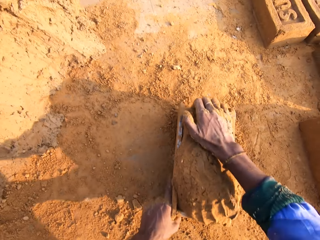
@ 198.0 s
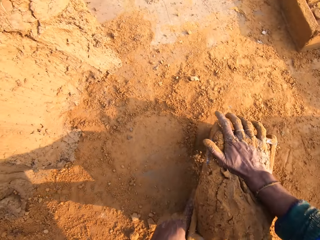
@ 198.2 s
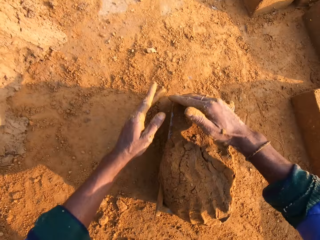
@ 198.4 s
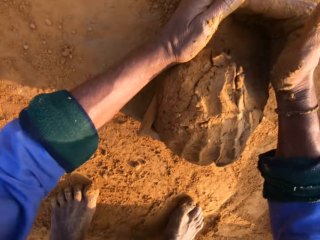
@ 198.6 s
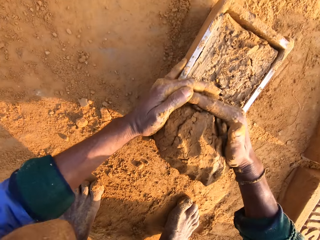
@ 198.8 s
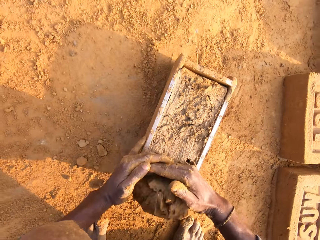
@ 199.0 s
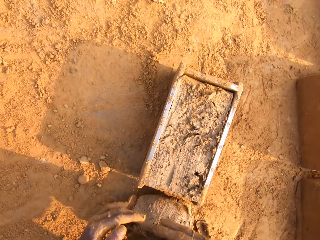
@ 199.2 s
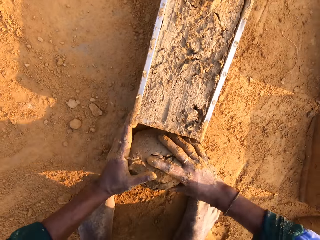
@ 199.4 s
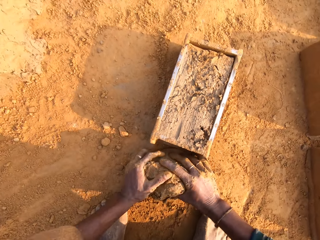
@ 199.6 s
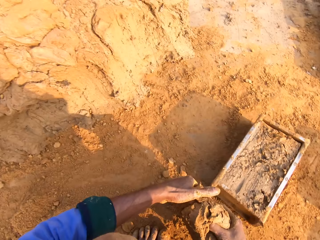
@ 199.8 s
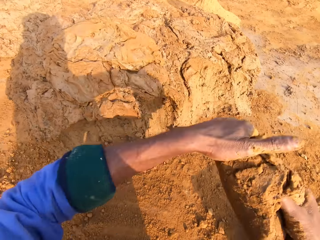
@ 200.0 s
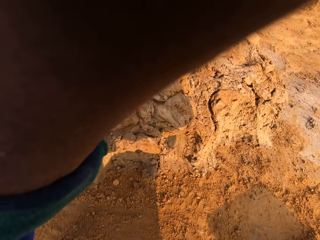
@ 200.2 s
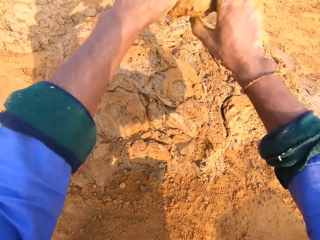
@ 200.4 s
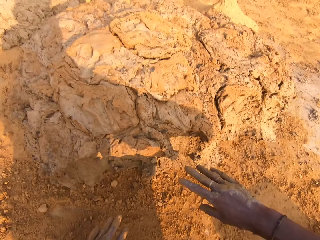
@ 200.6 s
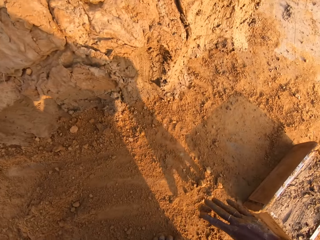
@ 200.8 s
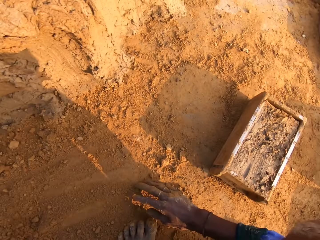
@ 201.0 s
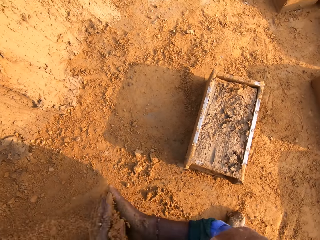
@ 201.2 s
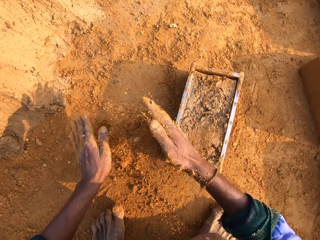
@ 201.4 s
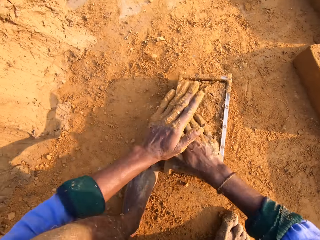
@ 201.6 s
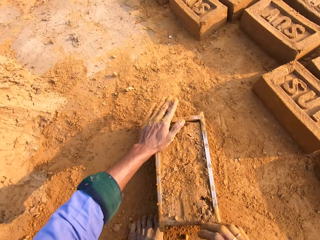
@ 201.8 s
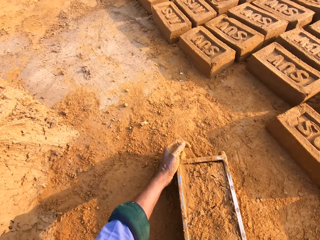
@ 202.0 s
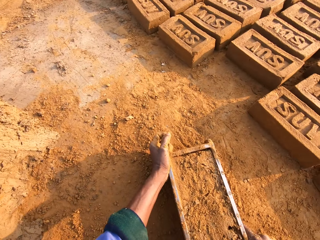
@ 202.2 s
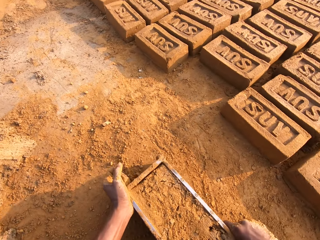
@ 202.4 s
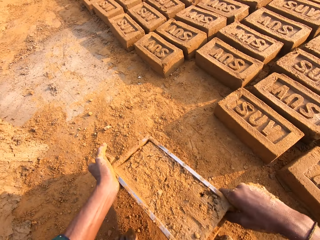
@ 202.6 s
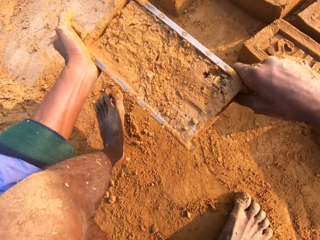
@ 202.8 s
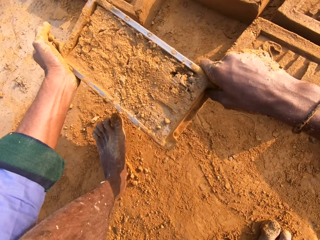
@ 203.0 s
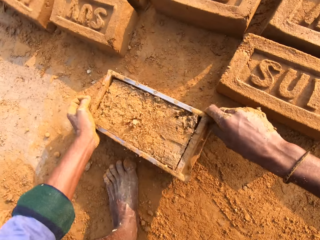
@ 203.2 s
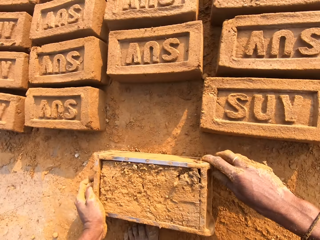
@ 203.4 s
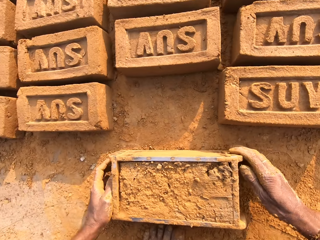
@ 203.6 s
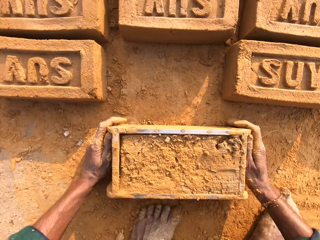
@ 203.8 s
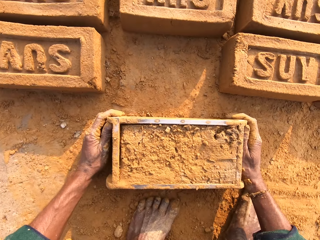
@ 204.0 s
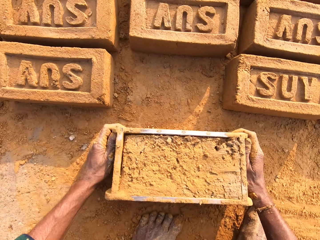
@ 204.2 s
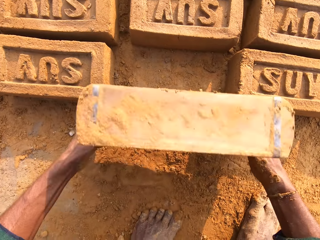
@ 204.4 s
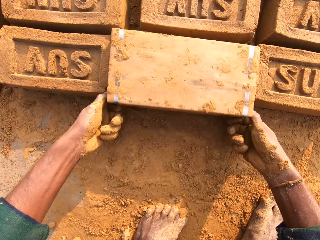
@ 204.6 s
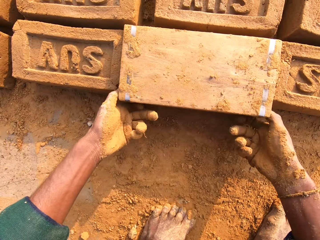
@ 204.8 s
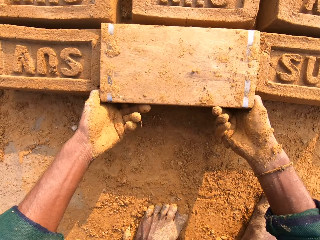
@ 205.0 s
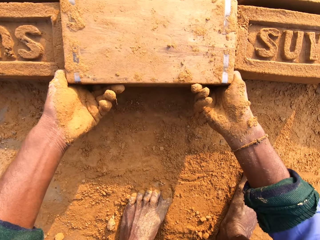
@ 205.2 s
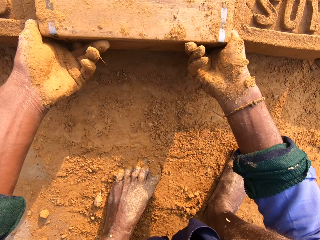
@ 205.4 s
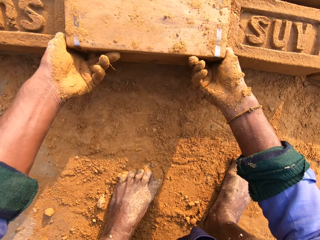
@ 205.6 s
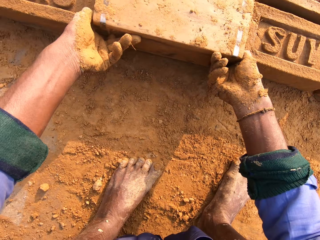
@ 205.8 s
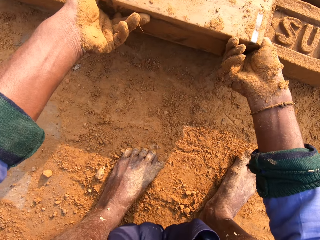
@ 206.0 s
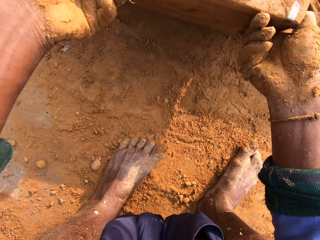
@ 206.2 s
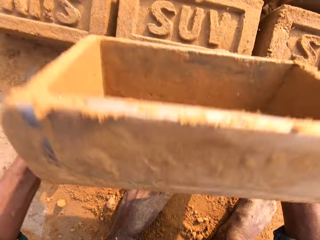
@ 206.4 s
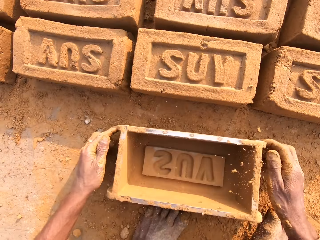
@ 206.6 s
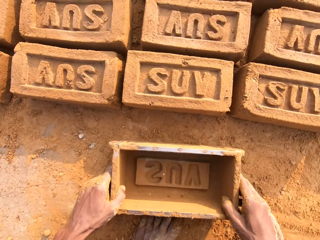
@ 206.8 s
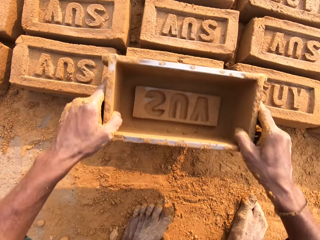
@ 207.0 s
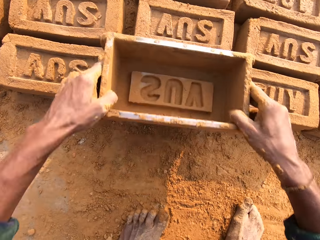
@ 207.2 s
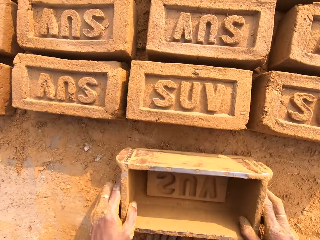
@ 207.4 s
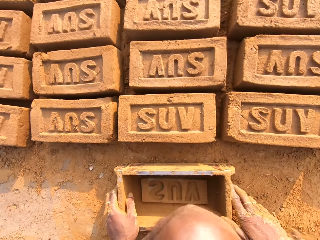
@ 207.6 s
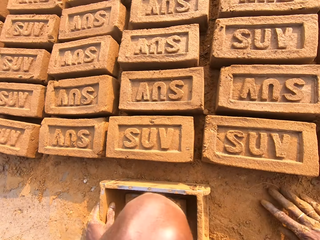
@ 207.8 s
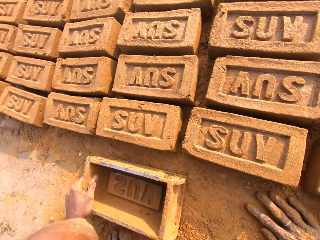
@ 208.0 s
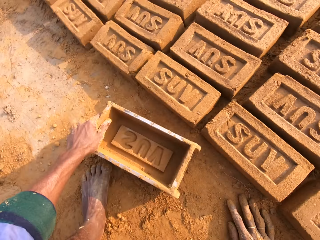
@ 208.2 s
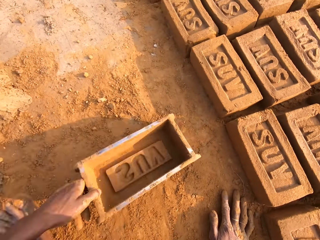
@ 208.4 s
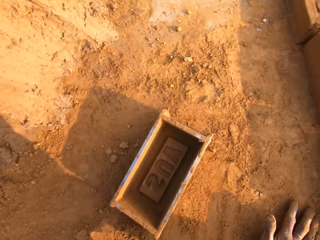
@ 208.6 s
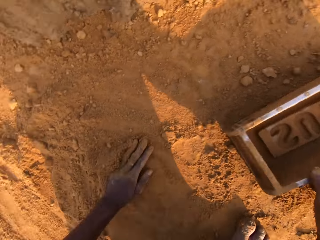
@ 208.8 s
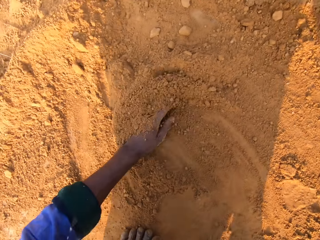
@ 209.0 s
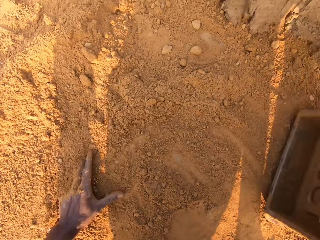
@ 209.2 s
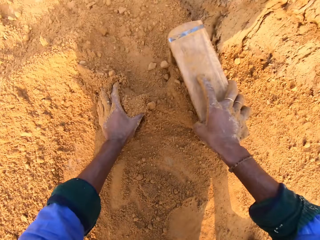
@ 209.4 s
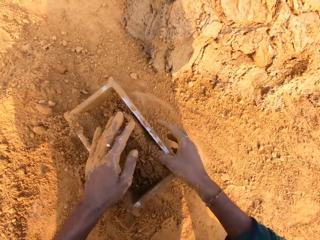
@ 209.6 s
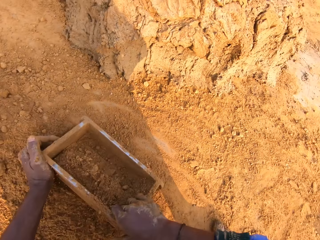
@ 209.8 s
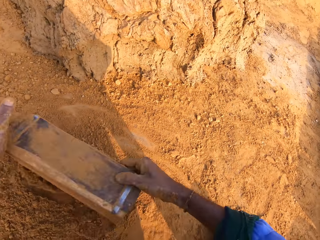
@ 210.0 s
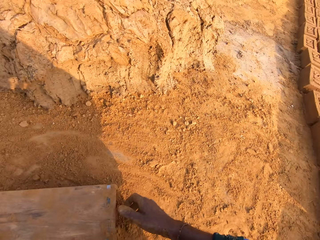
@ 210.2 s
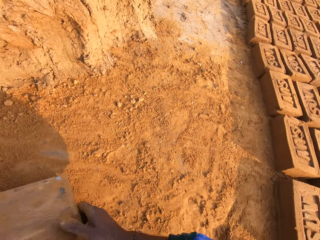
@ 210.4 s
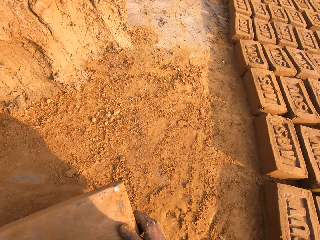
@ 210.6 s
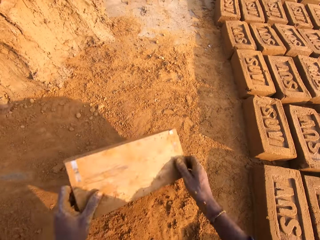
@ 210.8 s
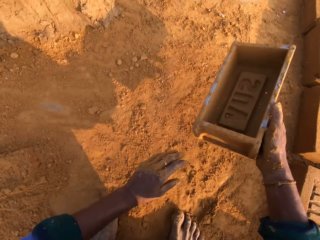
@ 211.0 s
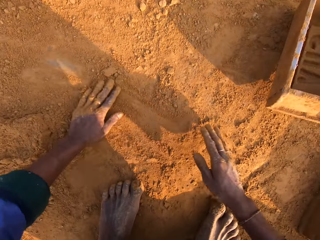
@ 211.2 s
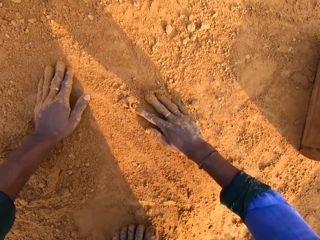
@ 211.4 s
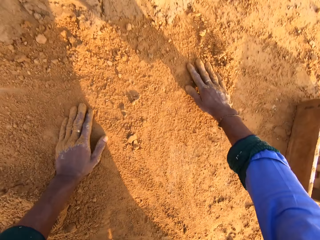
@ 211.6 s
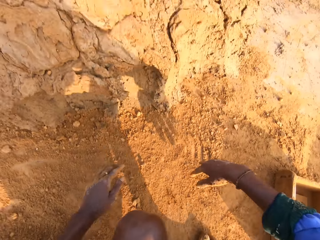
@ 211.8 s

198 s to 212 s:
The camera wearer drops the clay on the brick mold. They remove the excess clay from the brick mold. They pick the clay with both hands. They drop the clay on the ground. They pick the soil with the left hand. They pour the soil on the clay. They cover the brick mold with soil. They carry the brick mold with the right hand and drop the brick mold on the ground. They drop the brick on the ground. They flip the brick mold on the ground. They carry the brick mold with the right hand. They remove the brick from the brick mold. They drop the brick mold on the ground. They move the brick mold on the ground. They move the left hand on the soil. They put the soil in the brick mold. They collect soil with the brick mold. They pour the soil on the ground and drop the brick mold on the ground.

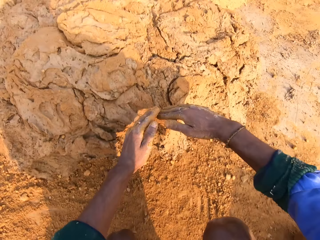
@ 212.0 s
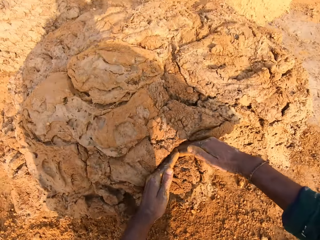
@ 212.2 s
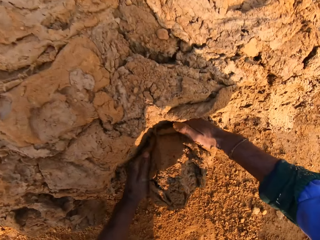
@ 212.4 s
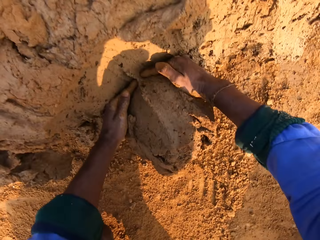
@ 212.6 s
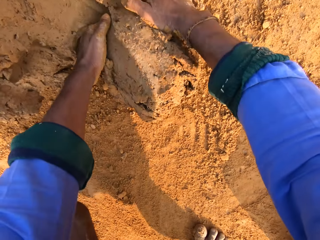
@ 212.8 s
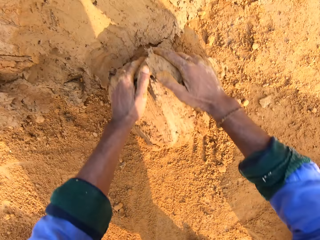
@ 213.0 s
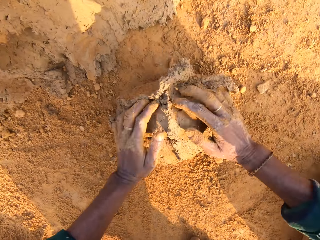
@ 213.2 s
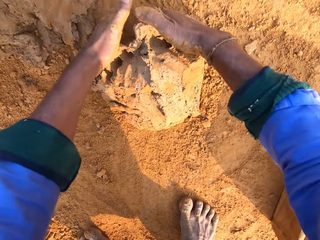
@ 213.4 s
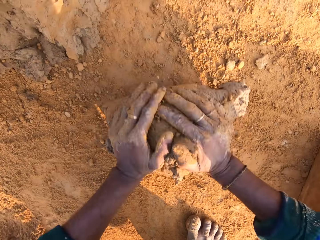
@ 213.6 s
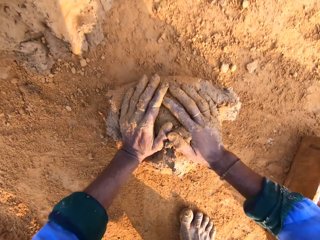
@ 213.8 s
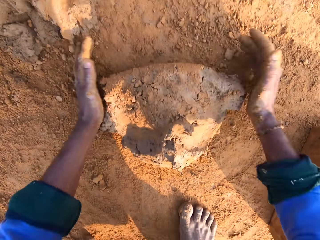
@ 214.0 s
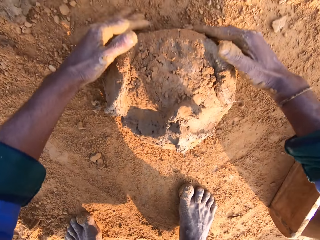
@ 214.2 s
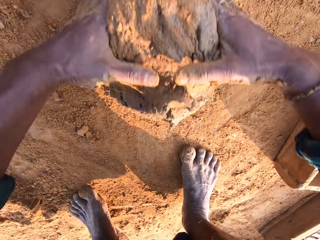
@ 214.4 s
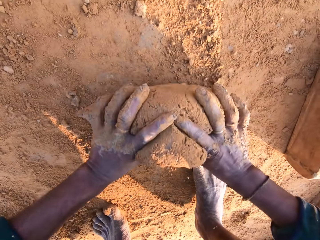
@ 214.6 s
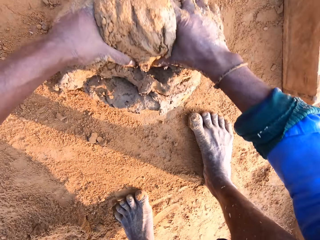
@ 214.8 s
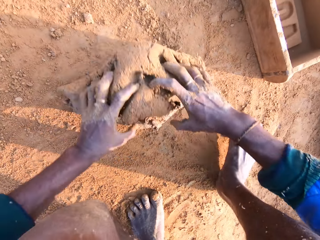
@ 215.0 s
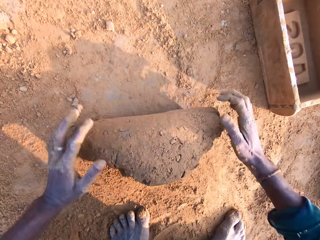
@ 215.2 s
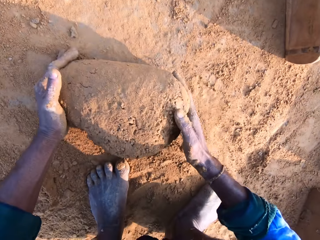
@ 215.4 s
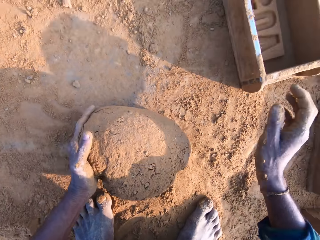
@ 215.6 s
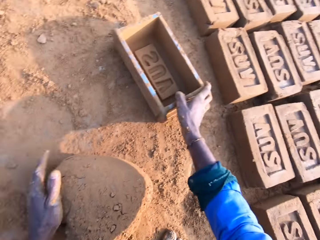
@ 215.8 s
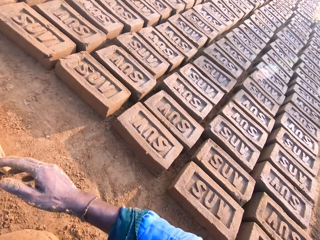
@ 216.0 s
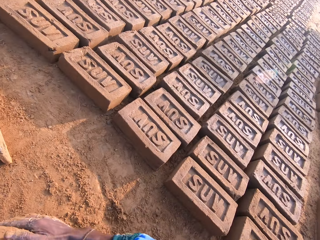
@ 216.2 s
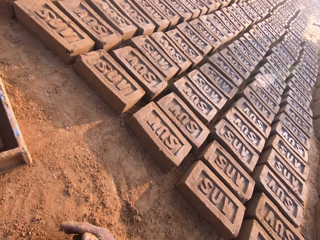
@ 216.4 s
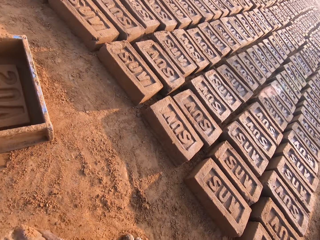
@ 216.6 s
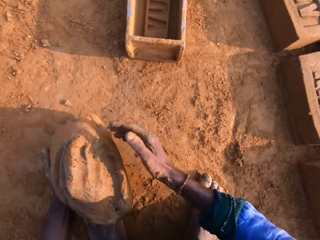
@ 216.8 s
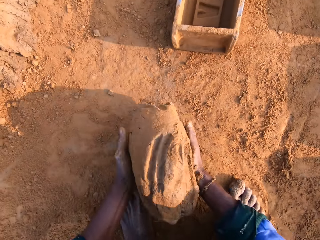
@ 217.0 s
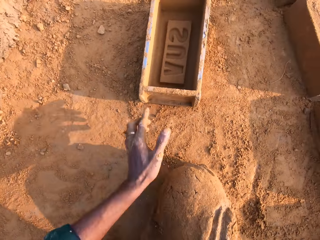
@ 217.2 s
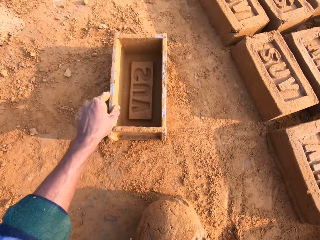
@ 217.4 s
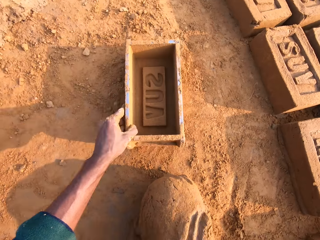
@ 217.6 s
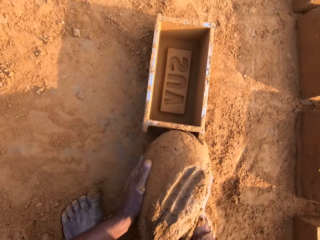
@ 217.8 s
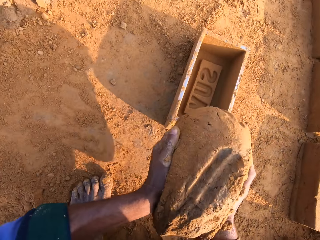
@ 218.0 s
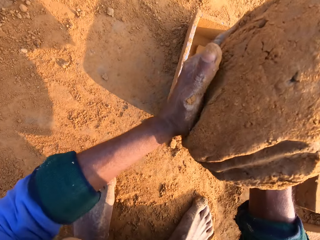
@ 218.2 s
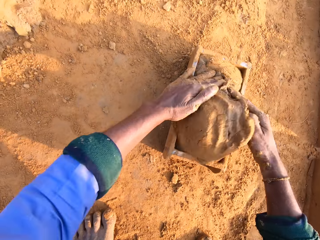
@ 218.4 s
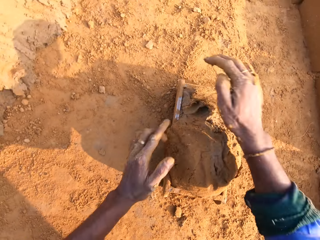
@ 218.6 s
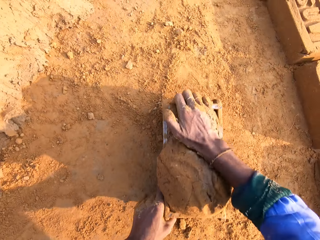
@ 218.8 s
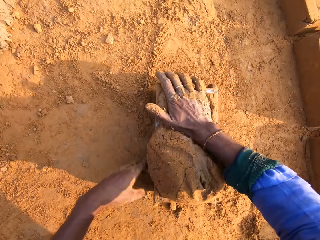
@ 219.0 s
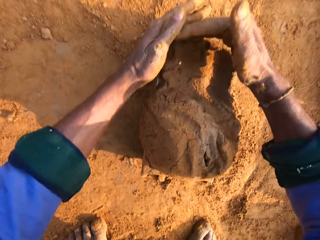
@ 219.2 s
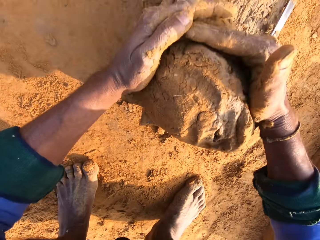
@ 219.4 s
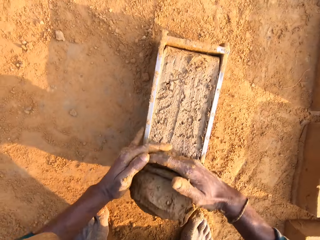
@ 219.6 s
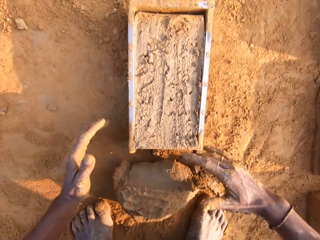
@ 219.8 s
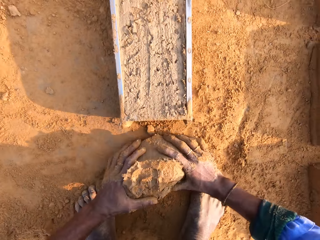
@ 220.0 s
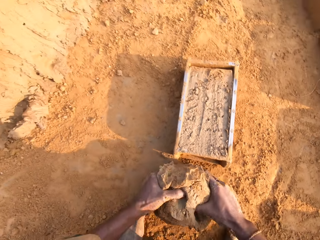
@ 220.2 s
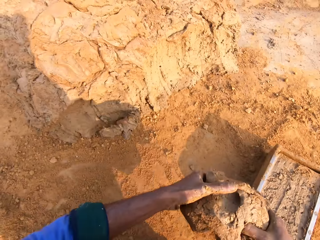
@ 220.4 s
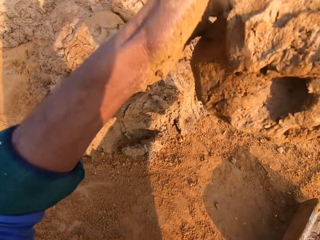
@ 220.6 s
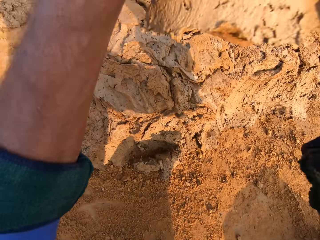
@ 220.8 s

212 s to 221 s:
The camera wearer rubs both hands on the soil. They cut the clay with both hands. They scoop the molding clay. They roll the clay on the floor with both hands. They pick the clay with the right hand. They pull the brick mold closer with the left hand. They drop the clay in the brick mold. They remove the excess clay from the brick mold and pick the clay with both hands.
